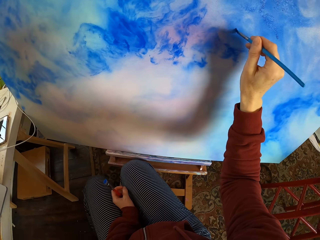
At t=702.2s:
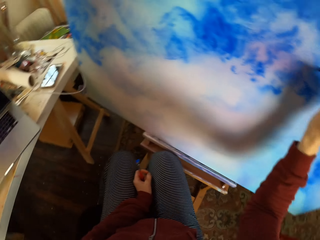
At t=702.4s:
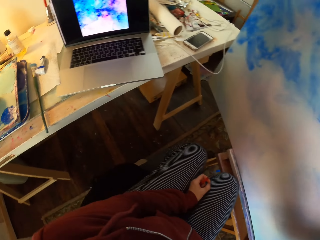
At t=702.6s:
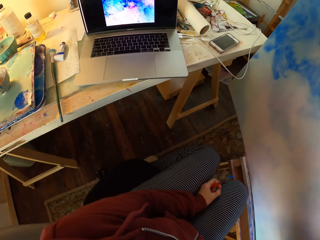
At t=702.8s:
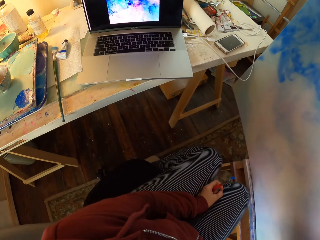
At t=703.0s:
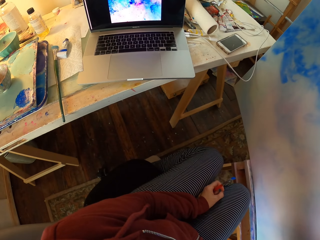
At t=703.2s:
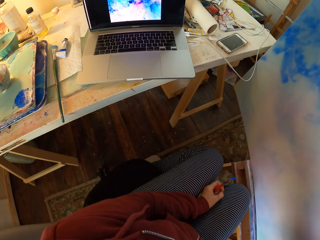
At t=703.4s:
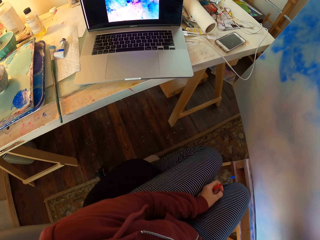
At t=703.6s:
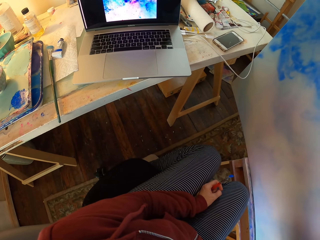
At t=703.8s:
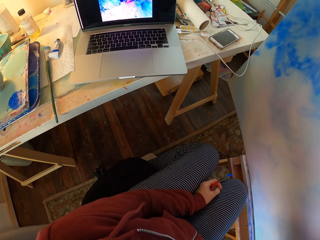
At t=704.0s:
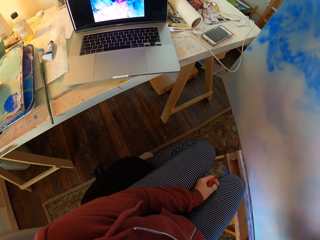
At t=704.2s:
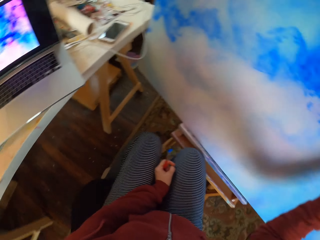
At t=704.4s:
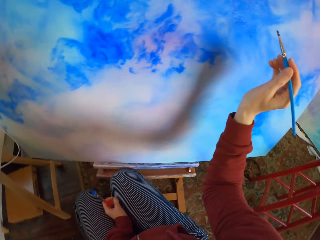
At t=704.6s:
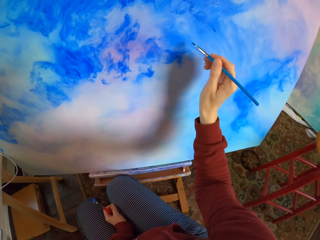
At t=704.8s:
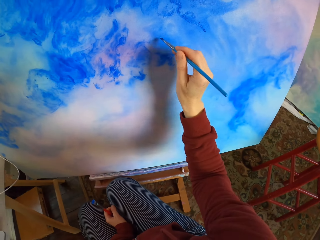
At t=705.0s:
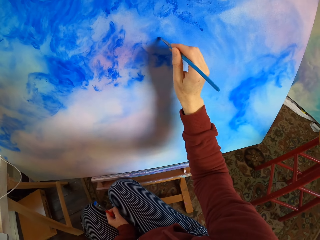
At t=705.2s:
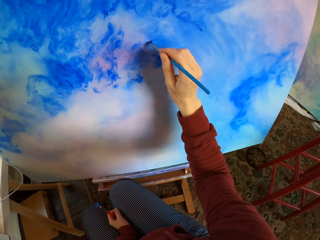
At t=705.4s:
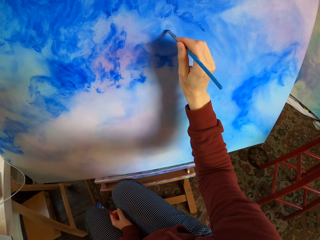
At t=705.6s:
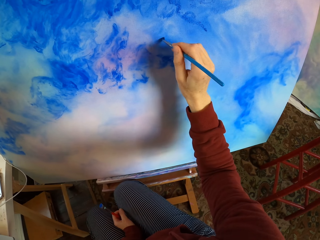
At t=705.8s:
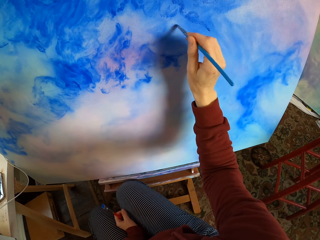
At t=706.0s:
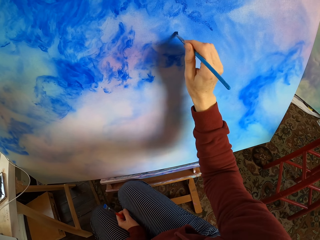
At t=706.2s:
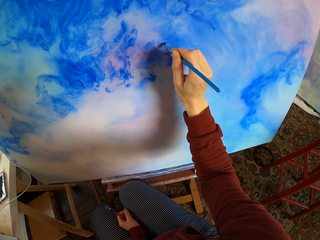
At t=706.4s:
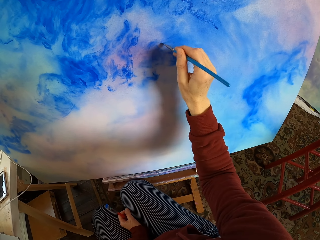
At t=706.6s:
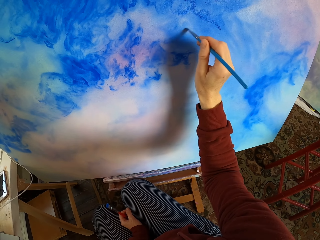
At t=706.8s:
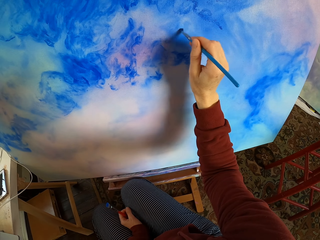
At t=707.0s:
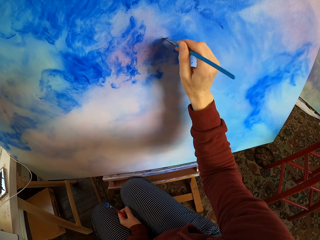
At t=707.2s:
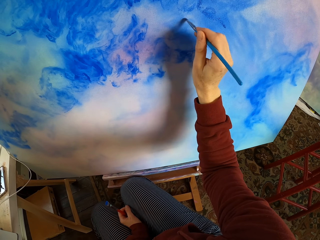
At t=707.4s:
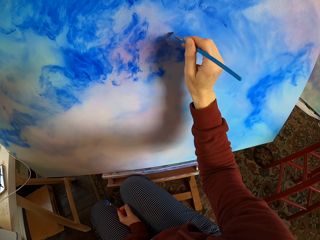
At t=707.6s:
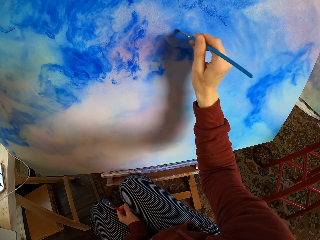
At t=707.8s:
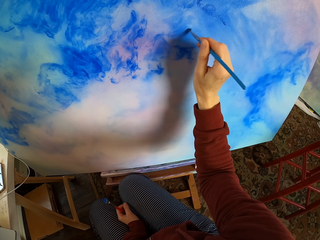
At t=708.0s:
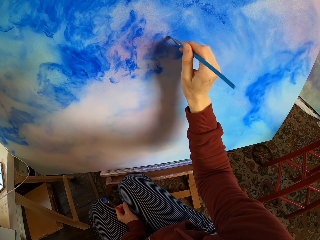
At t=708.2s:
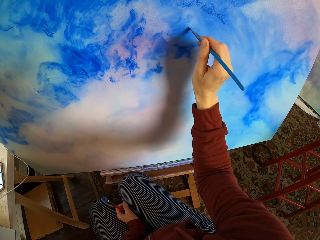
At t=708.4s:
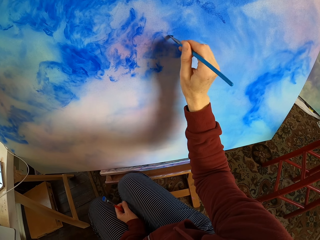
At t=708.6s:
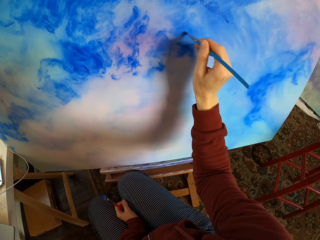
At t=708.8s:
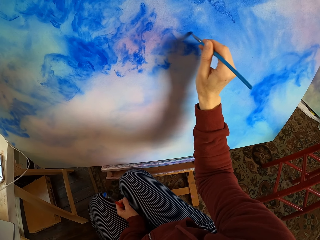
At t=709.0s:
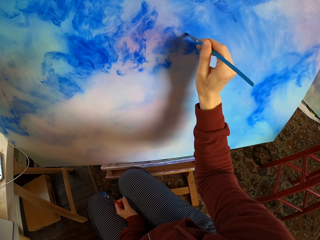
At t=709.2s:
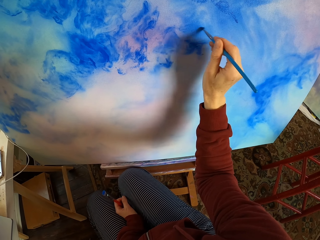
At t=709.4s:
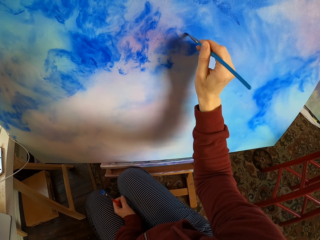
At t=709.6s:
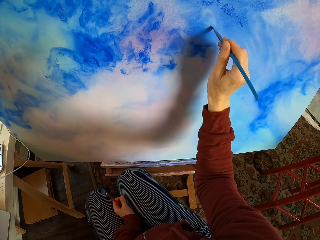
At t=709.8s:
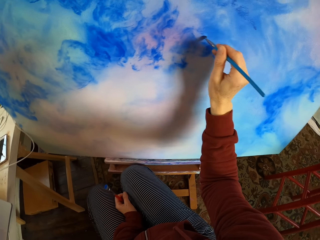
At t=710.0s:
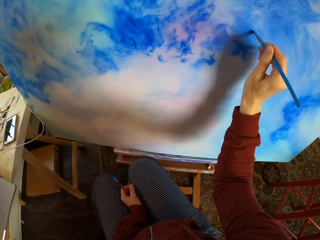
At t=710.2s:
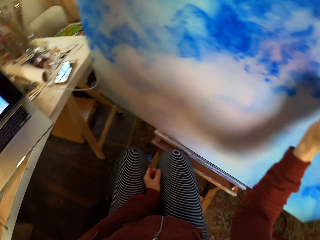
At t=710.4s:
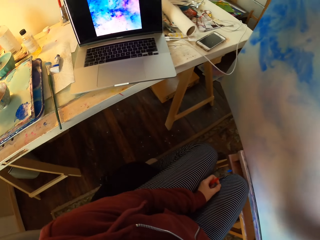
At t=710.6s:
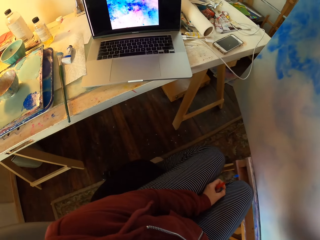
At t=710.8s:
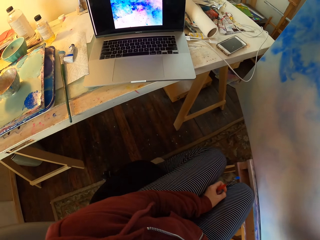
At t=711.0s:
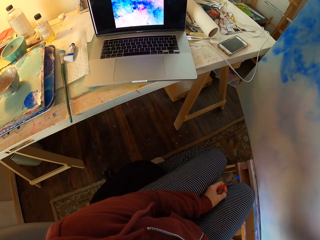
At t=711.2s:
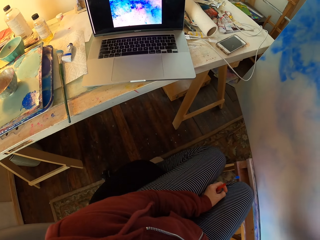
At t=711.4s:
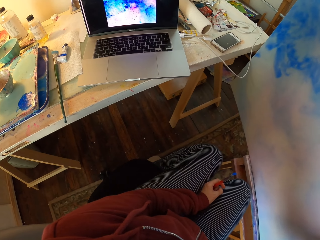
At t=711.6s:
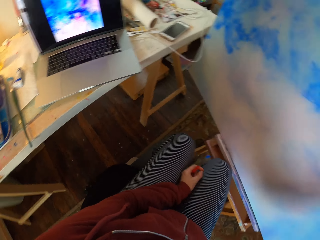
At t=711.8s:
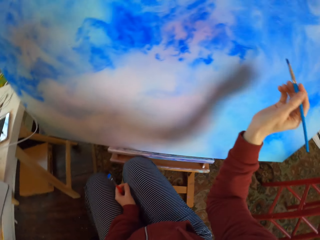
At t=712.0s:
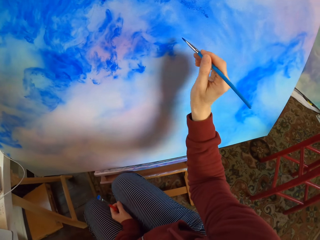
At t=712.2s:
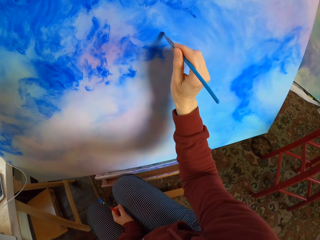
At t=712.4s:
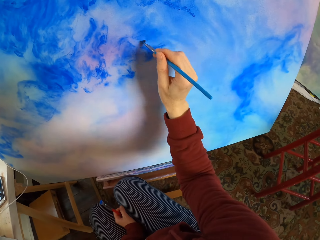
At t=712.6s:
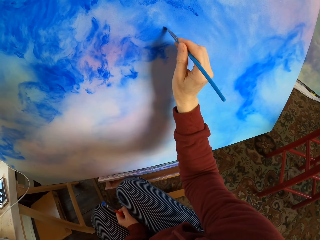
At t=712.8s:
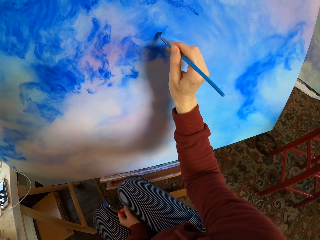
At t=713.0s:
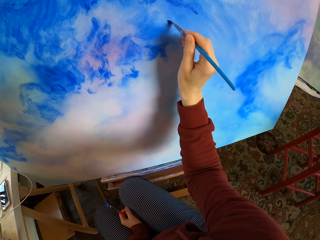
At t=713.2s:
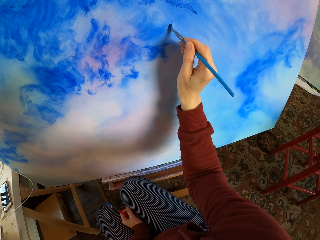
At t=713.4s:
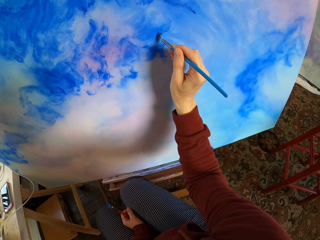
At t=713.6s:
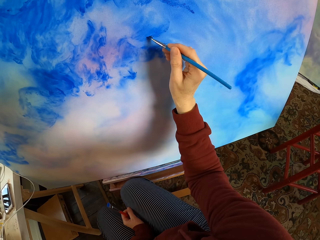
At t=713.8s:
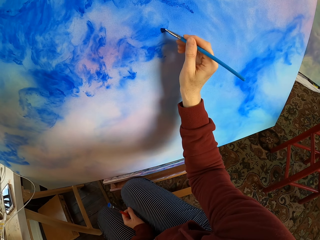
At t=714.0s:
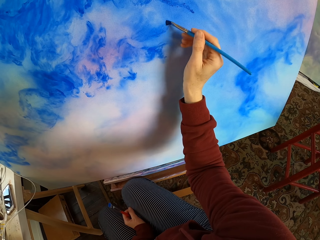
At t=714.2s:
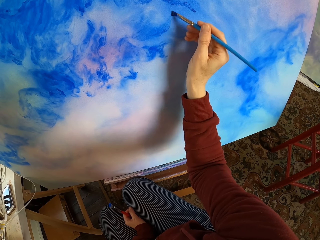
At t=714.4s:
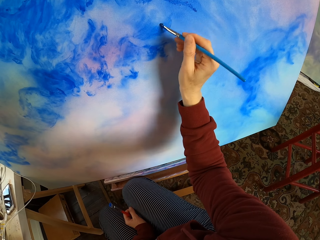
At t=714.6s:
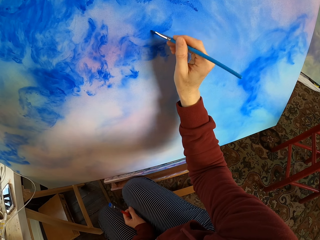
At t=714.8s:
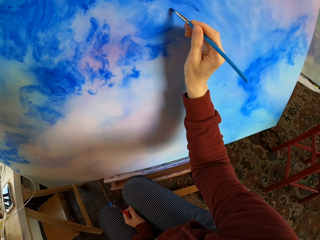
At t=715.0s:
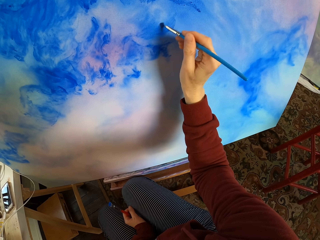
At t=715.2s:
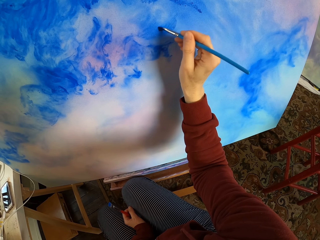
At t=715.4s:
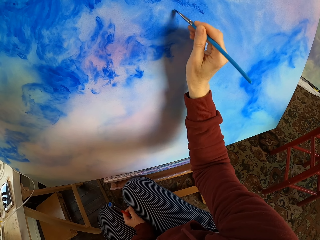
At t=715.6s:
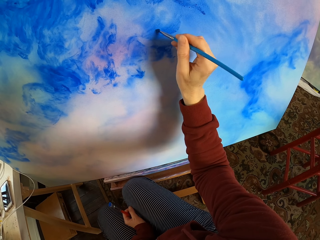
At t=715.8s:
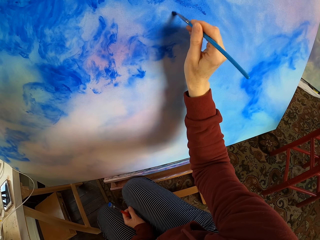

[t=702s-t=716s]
The camera wearer looks at the laptop. They paint the decoration. They look at the laptop and paint the decoration.

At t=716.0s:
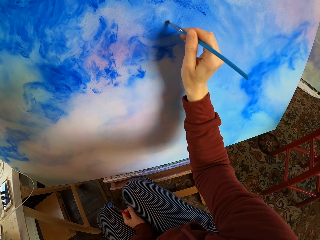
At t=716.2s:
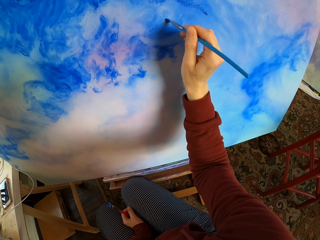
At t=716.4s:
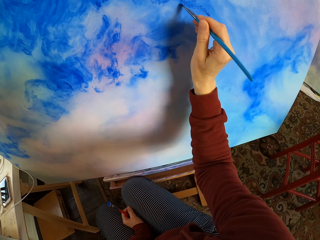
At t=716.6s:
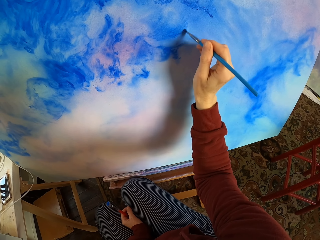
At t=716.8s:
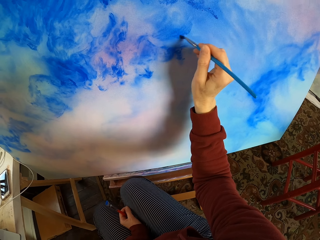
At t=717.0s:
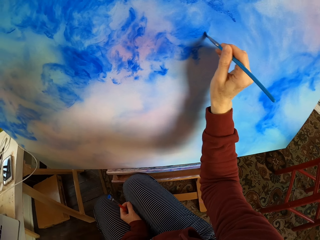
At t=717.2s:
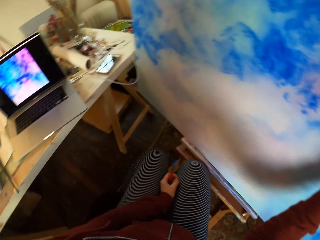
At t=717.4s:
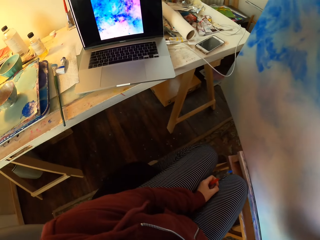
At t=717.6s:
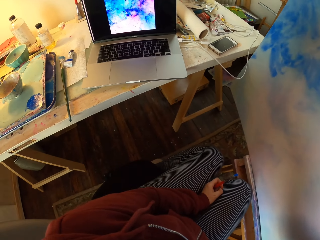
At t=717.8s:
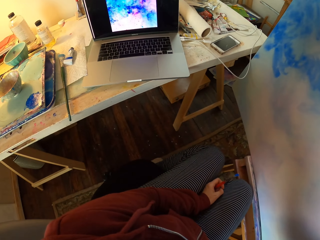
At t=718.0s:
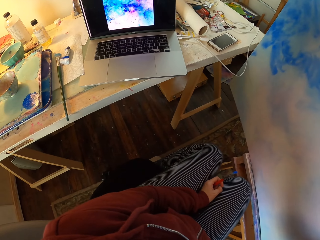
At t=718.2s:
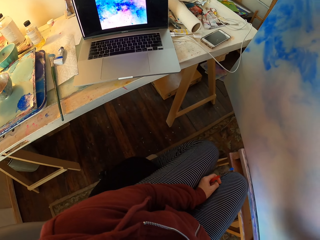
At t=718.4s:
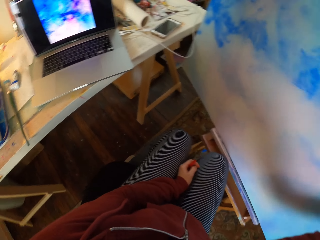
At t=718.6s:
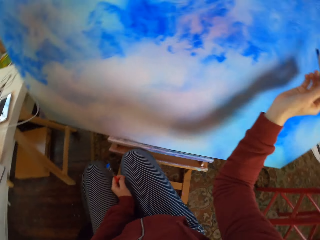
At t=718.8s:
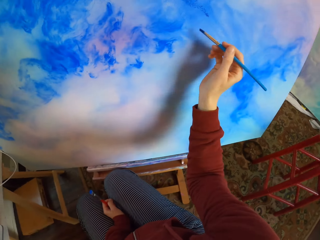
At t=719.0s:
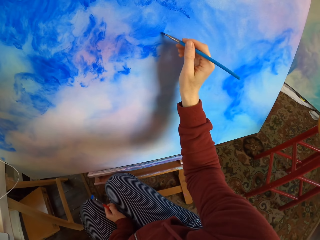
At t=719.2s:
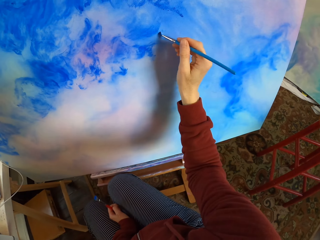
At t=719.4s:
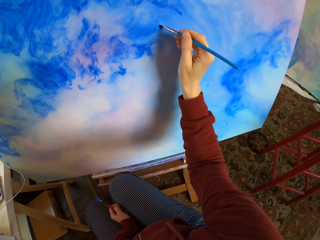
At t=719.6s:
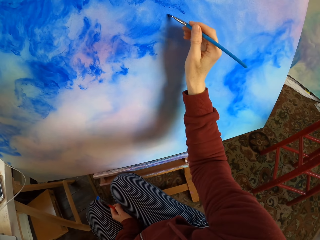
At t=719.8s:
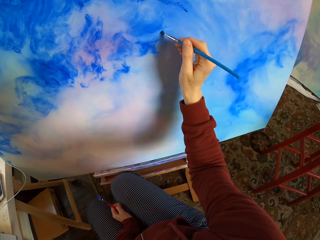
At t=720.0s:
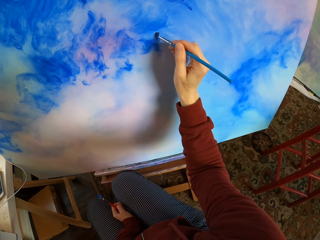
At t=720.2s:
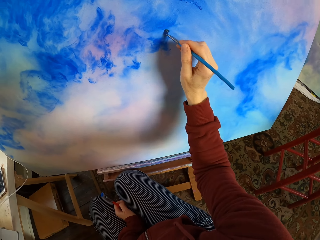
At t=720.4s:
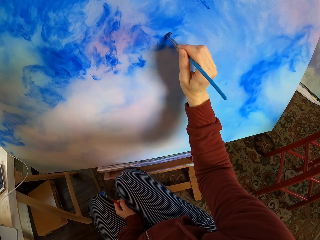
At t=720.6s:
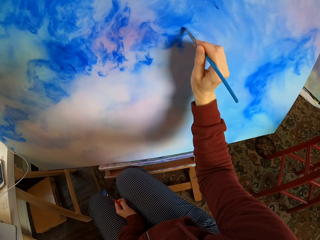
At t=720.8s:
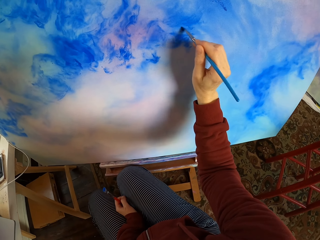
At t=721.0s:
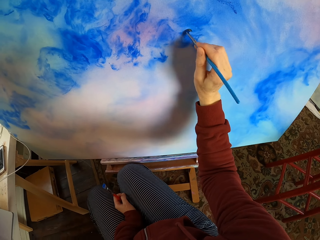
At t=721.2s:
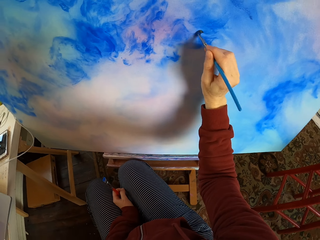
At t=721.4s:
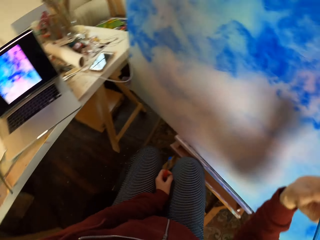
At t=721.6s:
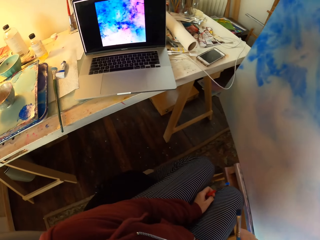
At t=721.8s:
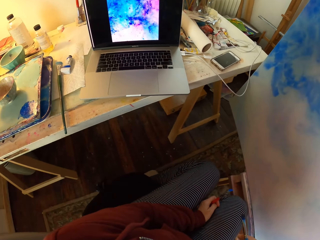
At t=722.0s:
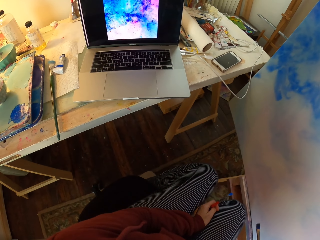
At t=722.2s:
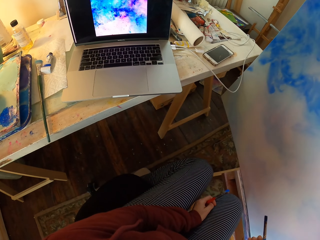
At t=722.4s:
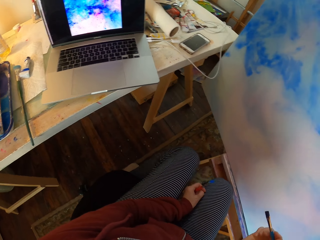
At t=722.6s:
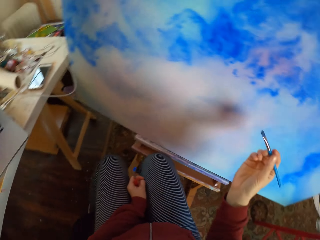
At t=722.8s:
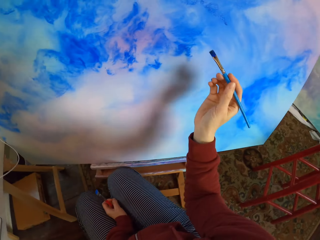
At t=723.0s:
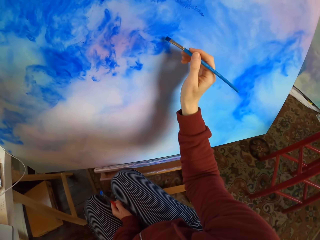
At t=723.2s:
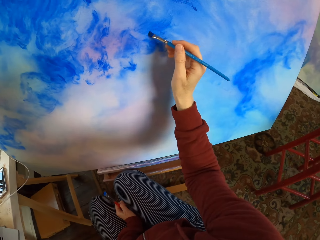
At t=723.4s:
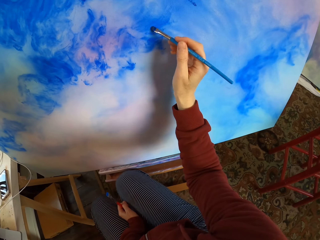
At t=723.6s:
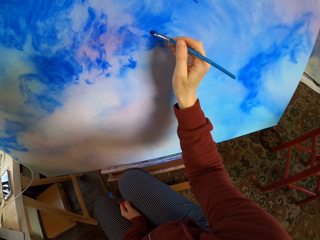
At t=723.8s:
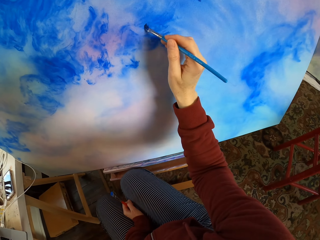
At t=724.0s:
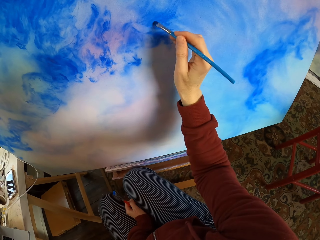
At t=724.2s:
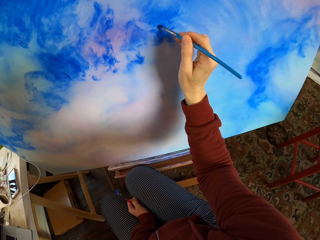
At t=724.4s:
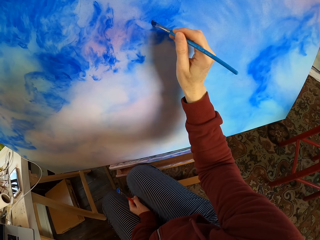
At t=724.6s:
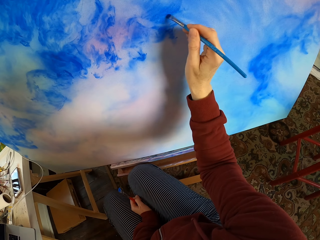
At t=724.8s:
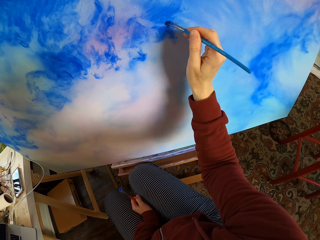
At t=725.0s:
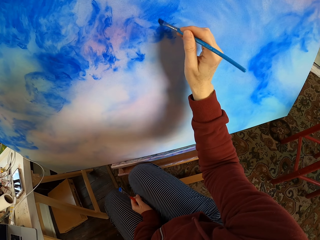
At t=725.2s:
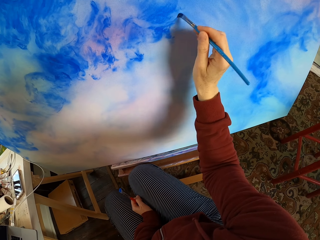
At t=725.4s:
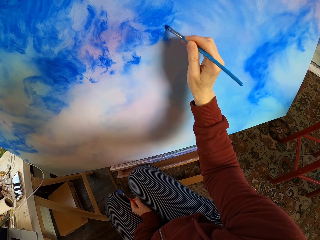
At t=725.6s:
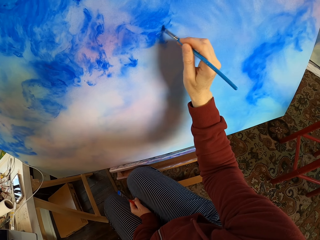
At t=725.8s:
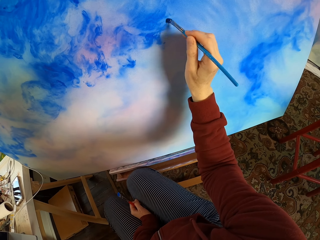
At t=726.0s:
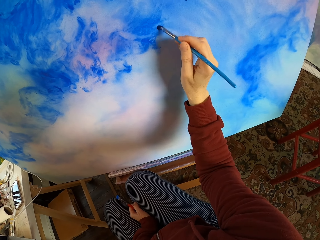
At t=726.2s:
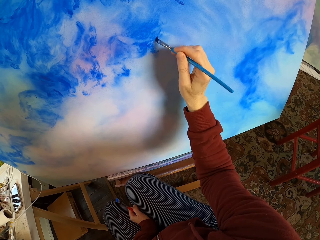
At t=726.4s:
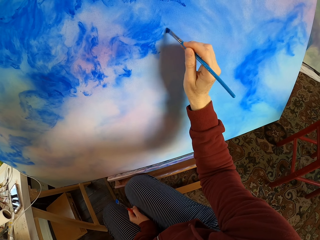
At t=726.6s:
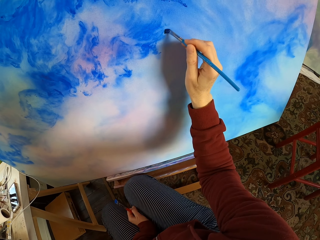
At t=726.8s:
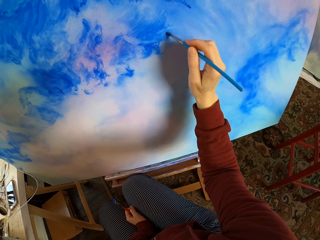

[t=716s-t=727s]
The camera wearer looks at the laptop. They paint the decoration. They look at the laptop and paint the decoration.
